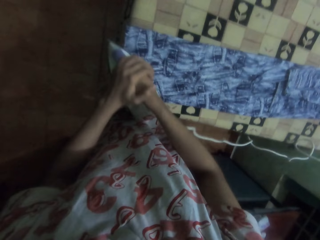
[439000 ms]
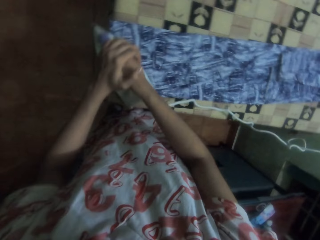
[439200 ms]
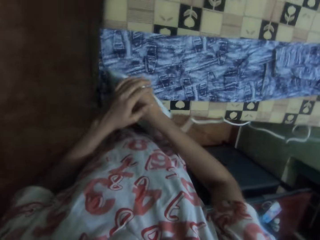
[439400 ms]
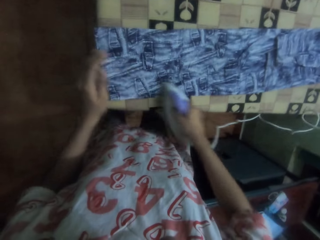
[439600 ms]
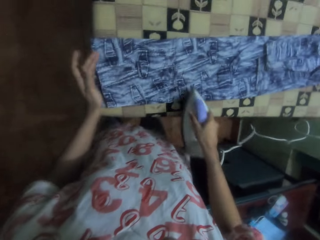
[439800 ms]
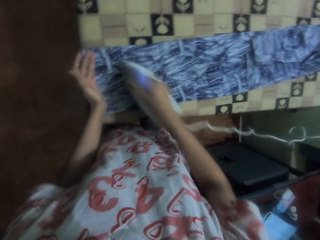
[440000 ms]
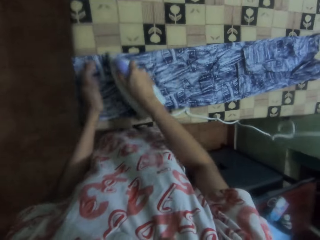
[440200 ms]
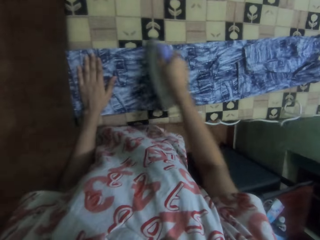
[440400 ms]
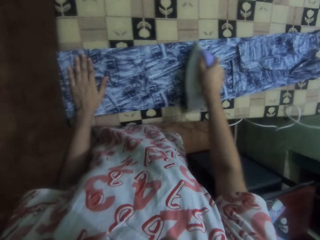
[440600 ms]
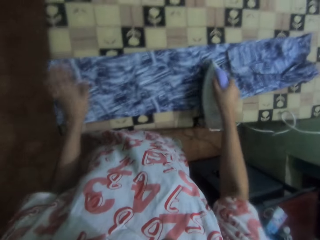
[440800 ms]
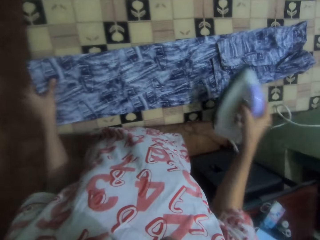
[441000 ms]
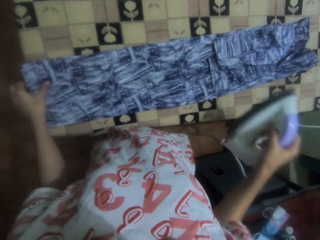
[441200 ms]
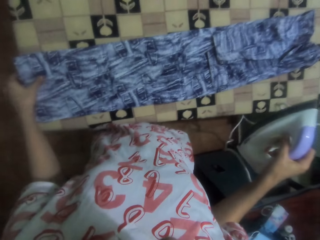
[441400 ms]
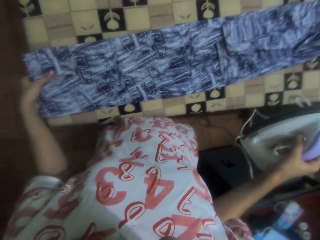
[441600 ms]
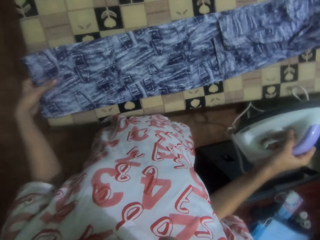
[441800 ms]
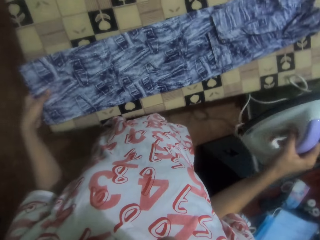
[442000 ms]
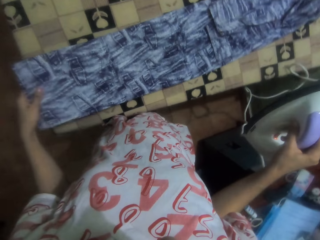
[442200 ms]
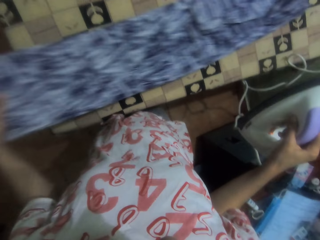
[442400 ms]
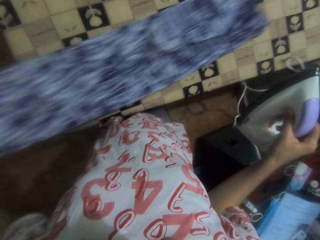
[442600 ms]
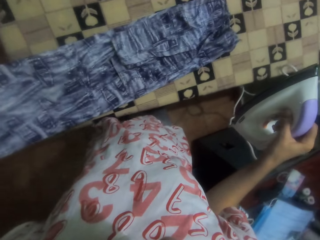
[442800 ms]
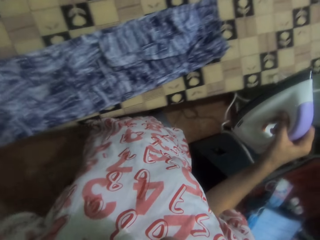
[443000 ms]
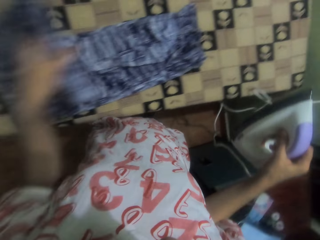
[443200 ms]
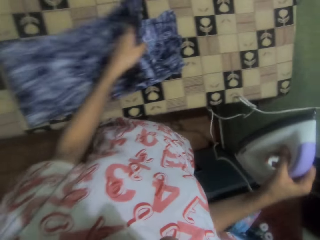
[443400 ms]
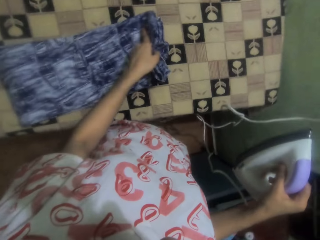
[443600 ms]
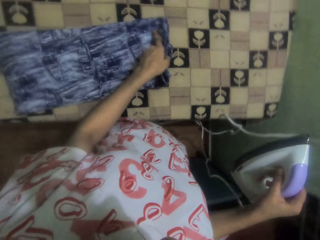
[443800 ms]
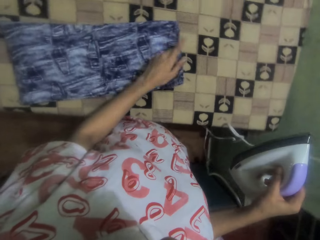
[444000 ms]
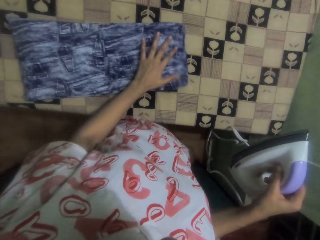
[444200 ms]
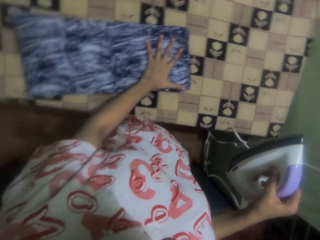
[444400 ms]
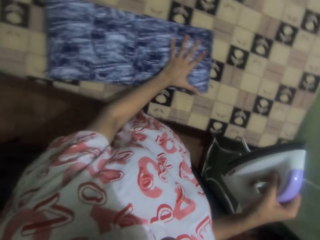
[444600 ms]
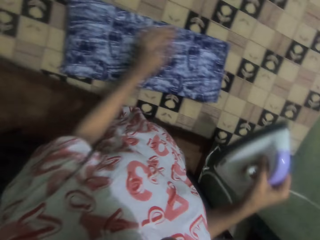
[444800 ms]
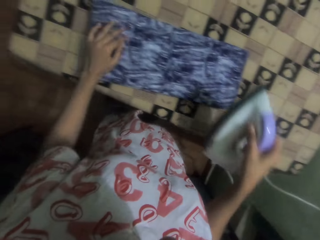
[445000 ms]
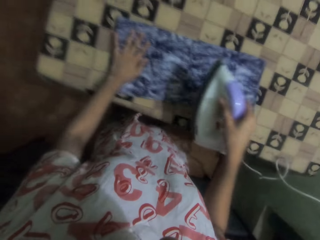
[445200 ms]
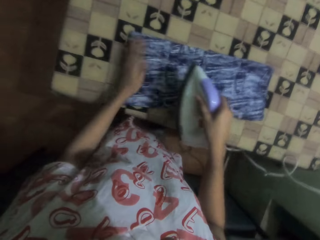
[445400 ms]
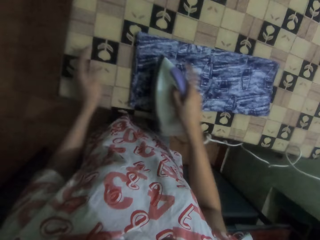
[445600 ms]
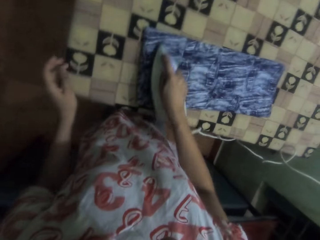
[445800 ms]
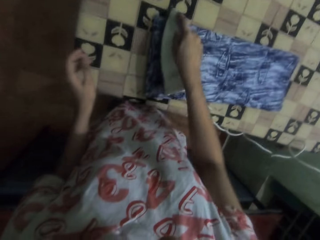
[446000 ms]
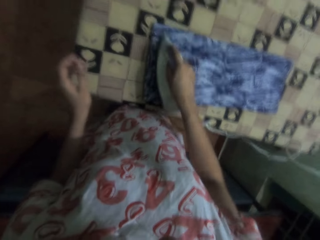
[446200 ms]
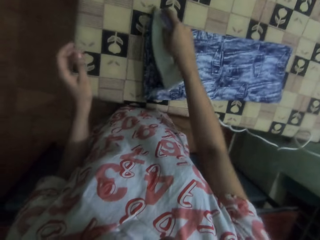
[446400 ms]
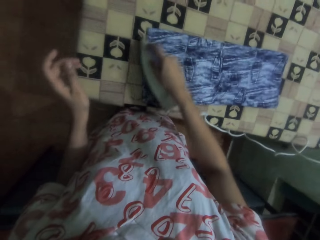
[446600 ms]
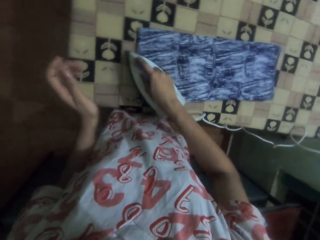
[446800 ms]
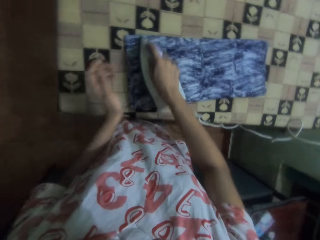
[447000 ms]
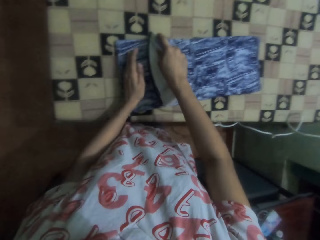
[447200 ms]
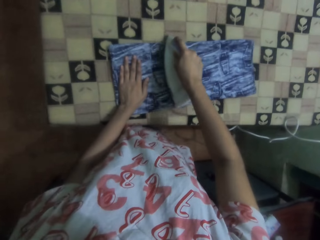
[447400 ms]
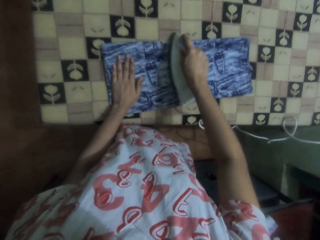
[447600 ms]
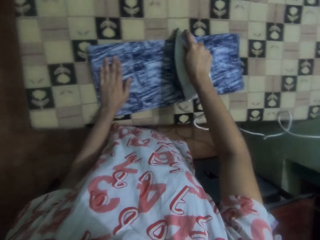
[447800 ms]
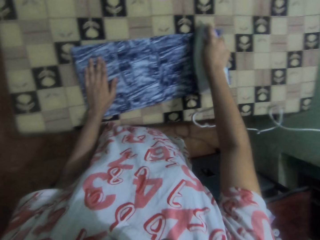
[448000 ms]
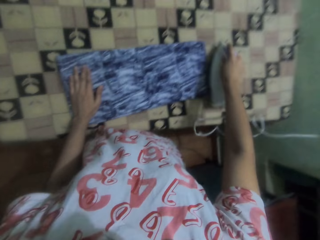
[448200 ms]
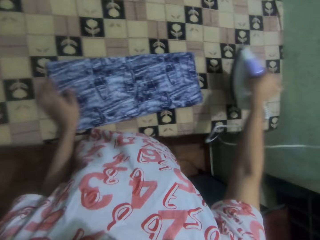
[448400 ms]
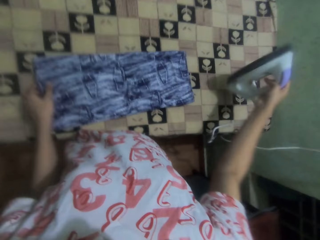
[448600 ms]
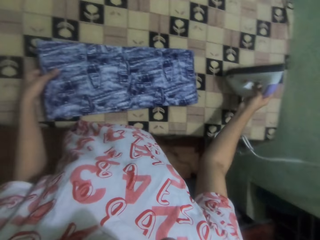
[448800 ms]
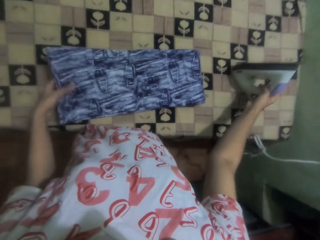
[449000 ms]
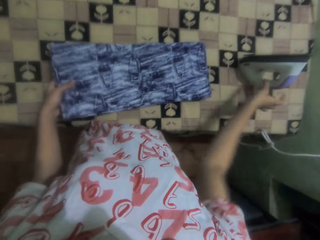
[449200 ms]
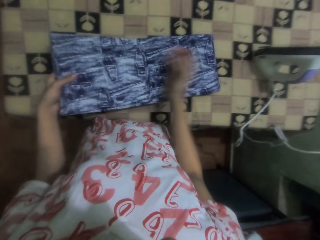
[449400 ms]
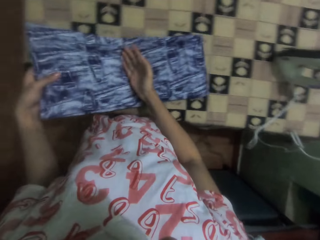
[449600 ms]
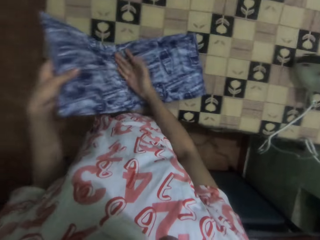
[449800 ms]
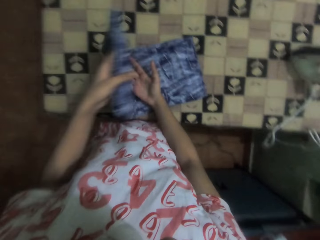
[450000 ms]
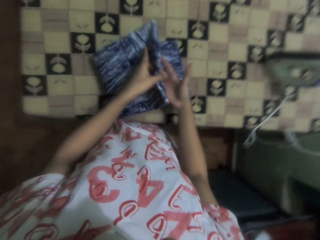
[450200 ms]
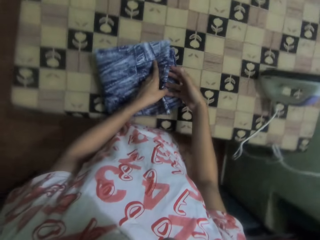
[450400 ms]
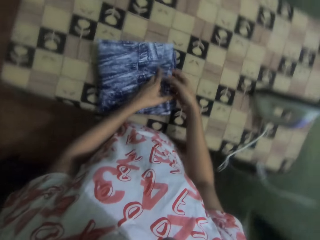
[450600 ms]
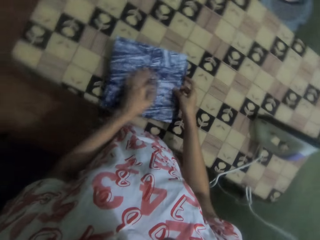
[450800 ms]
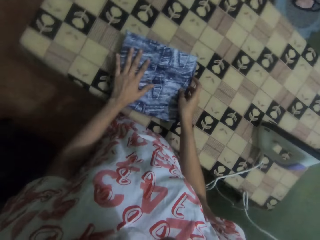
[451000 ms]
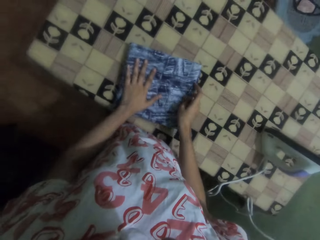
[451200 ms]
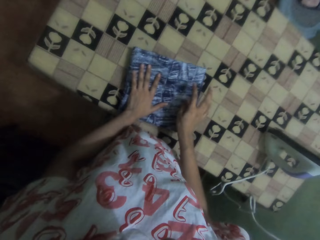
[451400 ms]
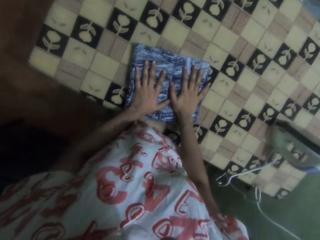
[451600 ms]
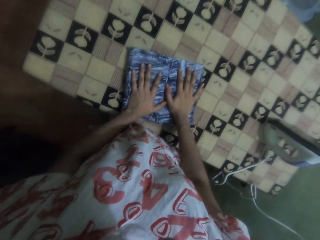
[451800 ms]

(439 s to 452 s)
The camera wearer folds the dress. They iron the dress. They place the iron on the table. They fold the dress with both hands.

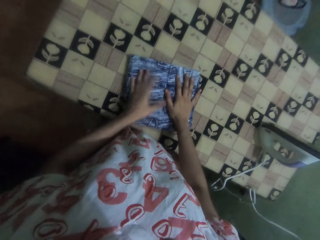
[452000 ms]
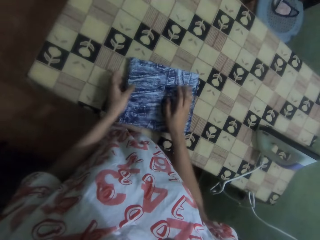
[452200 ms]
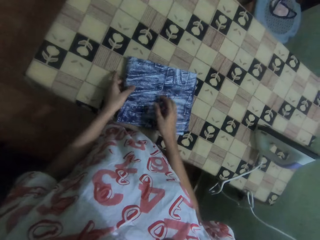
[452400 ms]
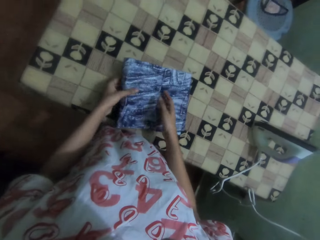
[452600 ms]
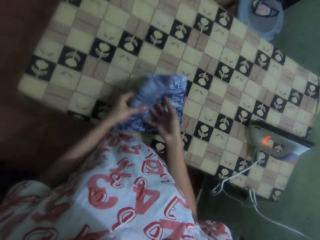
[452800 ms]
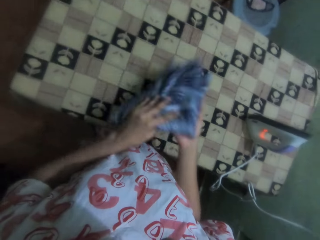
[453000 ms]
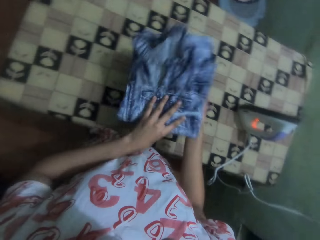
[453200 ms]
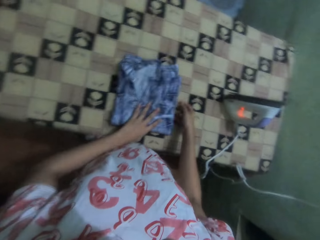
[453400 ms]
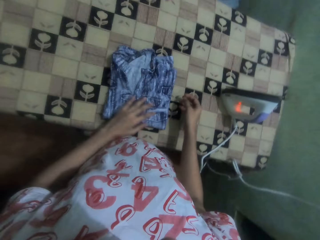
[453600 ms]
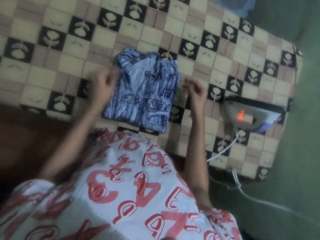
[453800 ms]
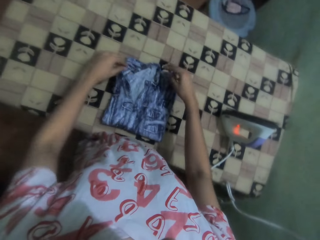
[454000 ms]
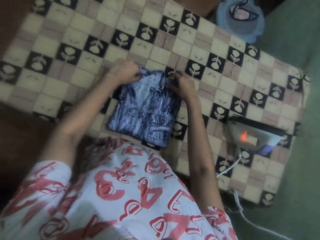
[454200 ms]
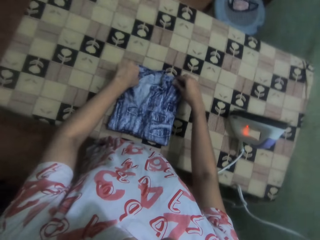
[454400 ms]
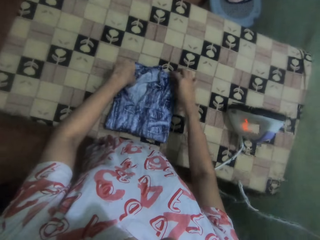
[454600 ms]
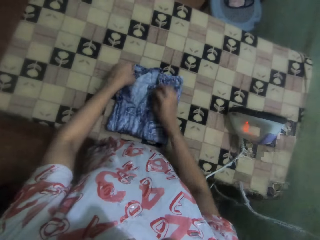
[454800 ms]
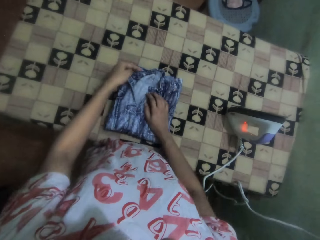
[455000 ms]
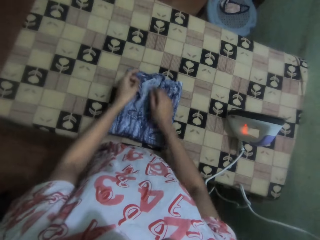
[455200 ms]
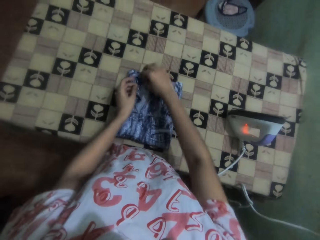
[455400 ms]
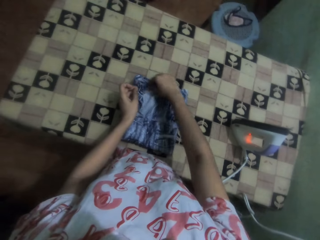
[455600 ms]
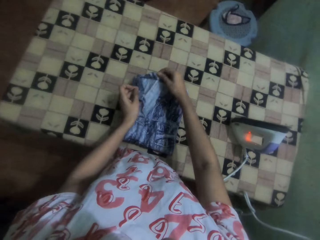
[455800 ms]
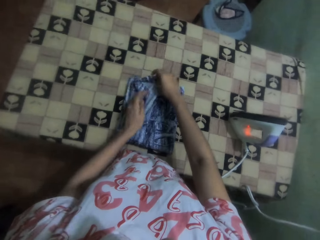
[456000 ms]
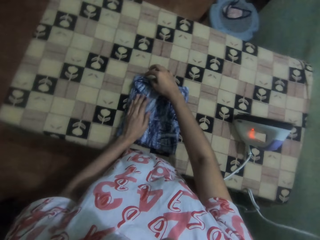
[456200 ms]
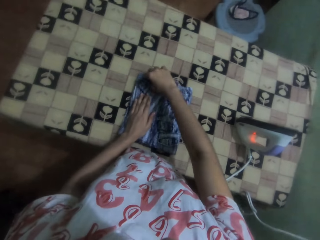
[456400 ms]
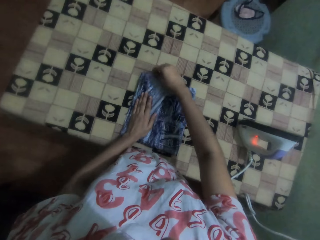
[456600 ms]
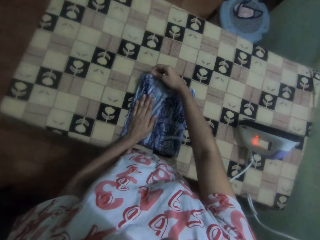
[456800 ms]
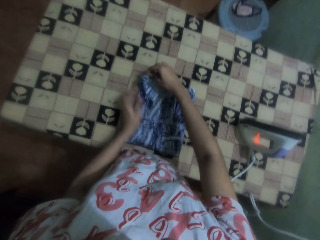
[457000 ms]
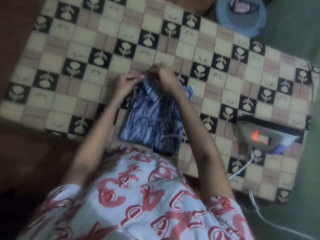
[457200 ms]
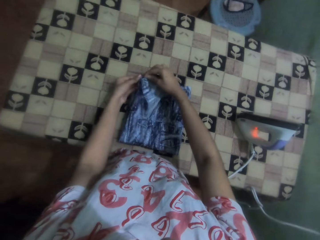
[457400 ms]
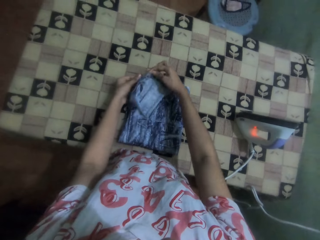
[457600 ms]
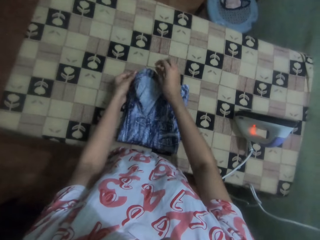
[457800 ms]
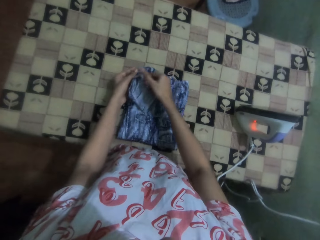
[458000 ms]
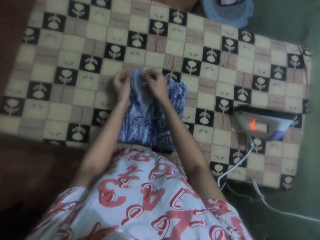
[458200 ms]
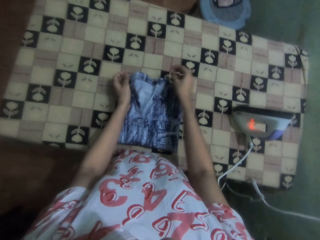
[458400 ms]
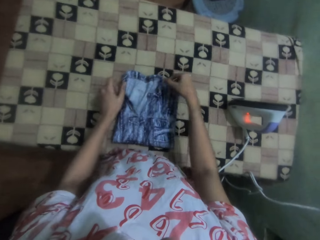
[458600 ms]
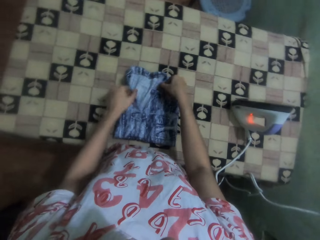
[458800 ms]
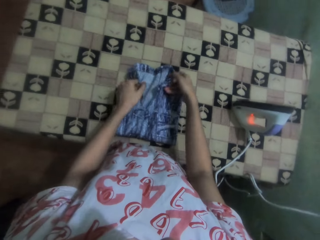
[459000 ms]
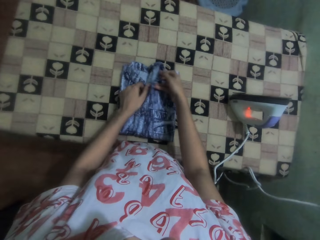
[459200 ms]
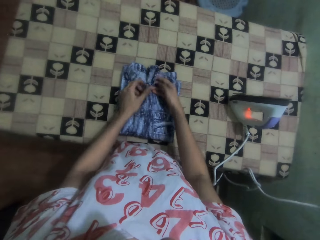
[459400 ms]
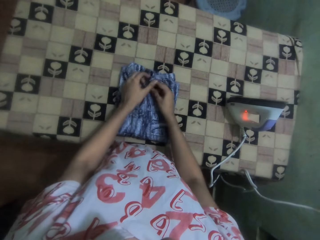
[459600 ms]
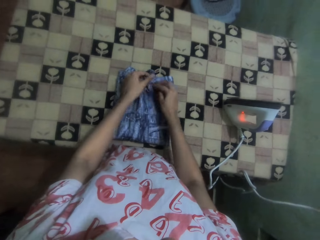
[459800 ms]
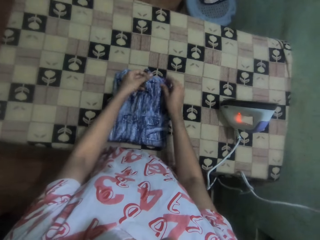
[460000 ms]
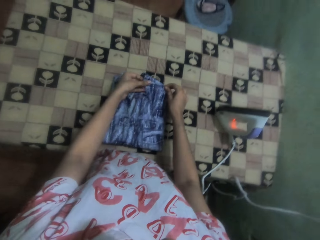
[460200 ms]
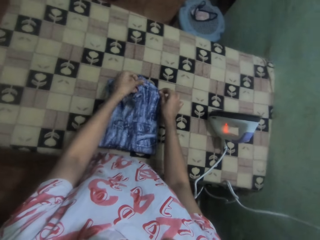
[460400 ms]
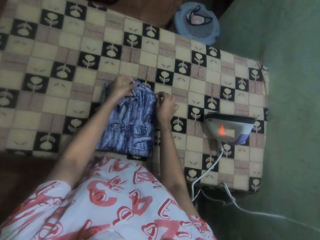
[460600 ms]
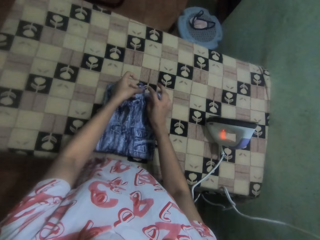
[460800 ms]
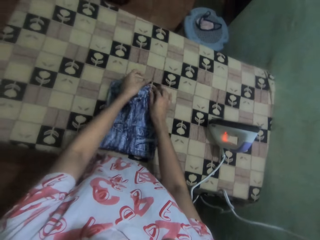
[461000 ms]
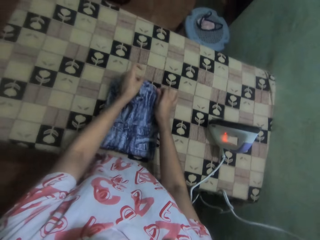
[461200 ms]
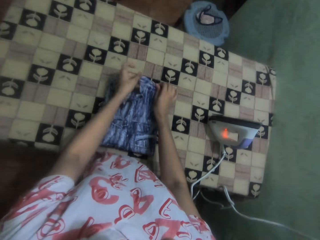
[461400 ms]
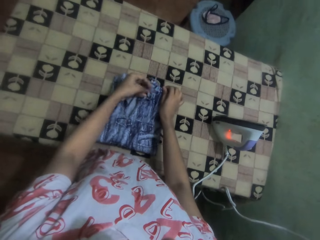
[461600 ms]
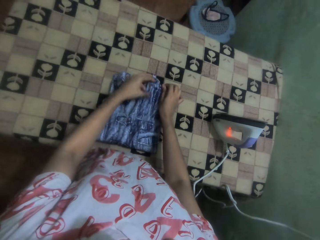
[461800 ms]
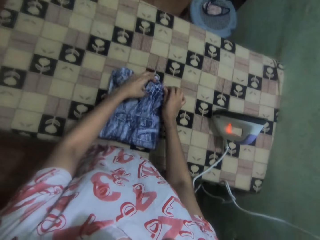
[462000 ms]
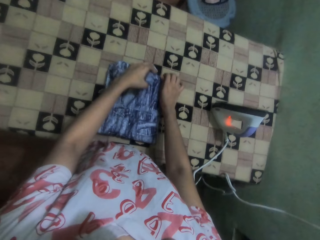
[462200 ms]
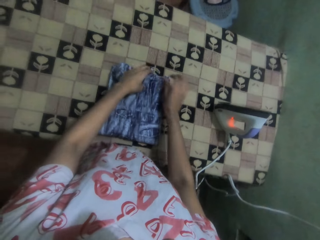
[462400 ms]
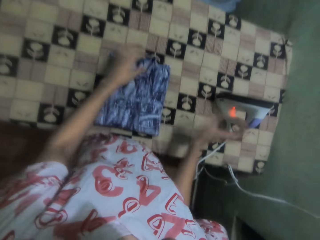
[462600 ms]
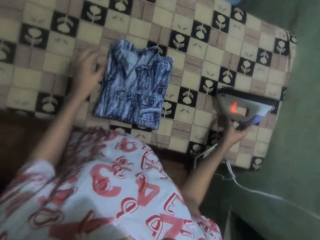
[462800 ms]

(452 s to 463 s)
The camera wearer turns the cloth or dress and stretches the cloth. They adjust the dress.
